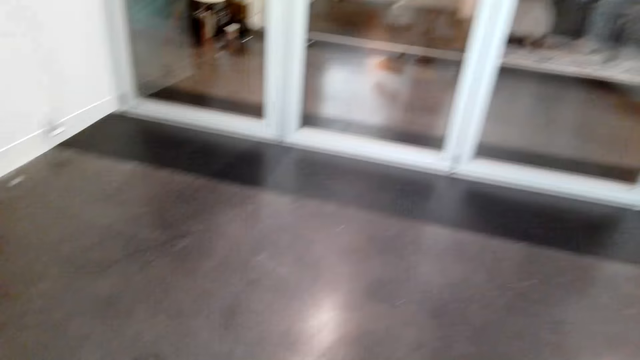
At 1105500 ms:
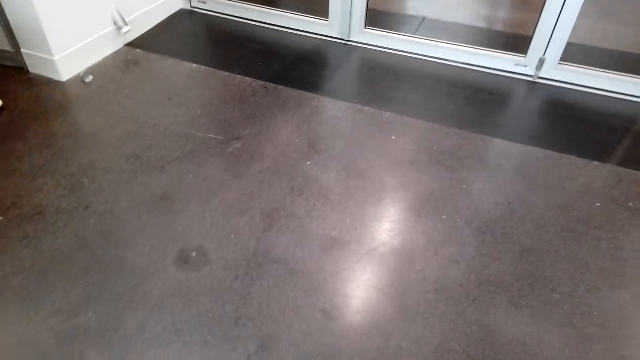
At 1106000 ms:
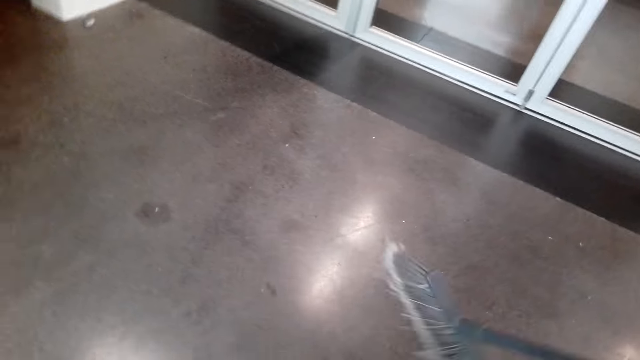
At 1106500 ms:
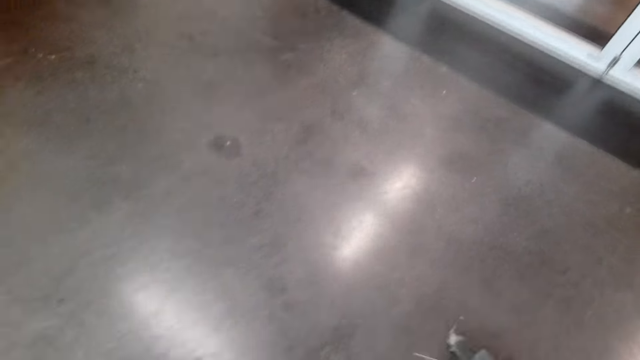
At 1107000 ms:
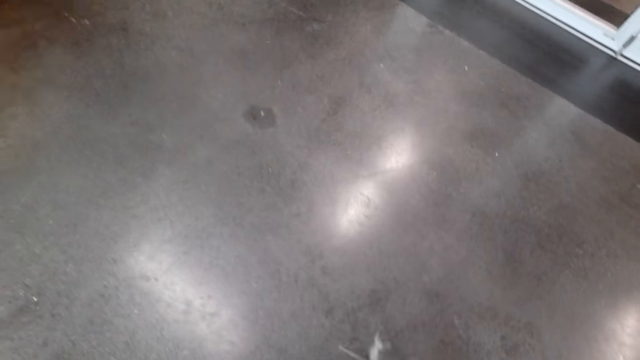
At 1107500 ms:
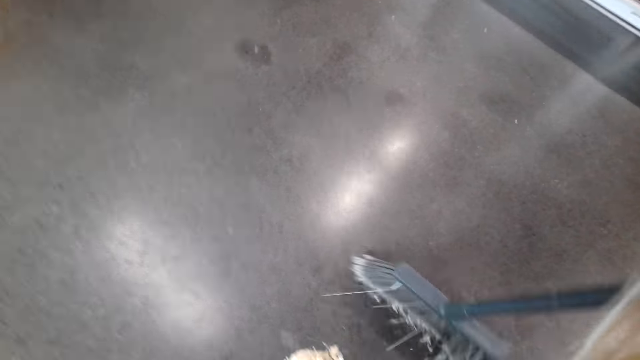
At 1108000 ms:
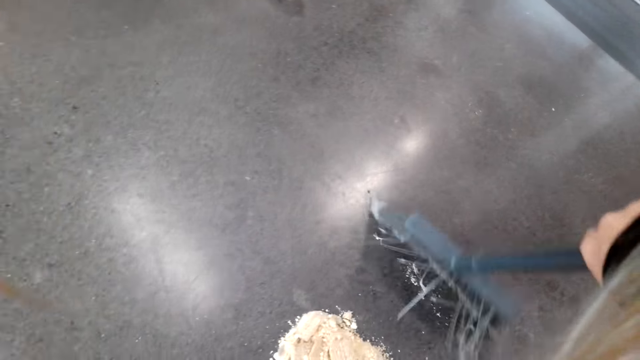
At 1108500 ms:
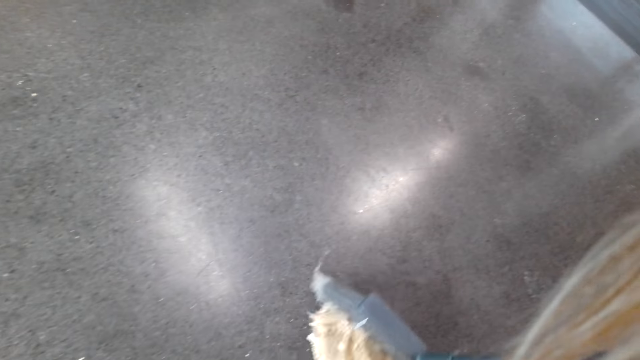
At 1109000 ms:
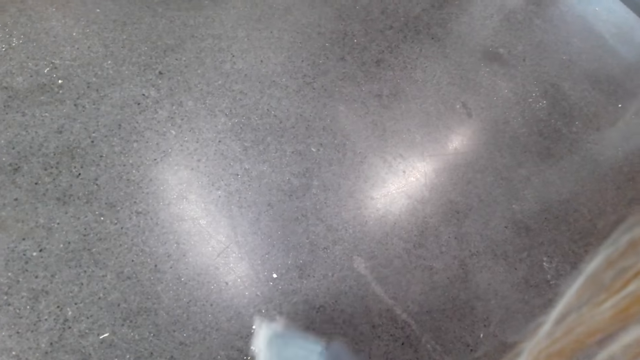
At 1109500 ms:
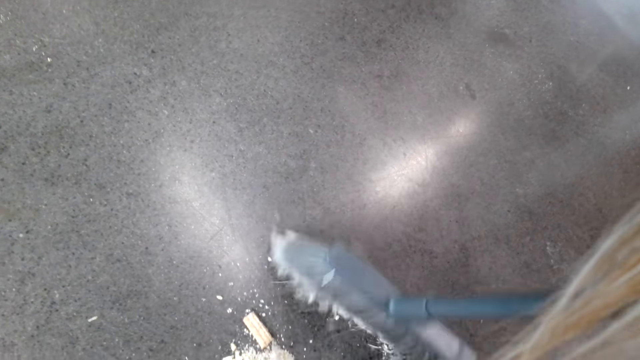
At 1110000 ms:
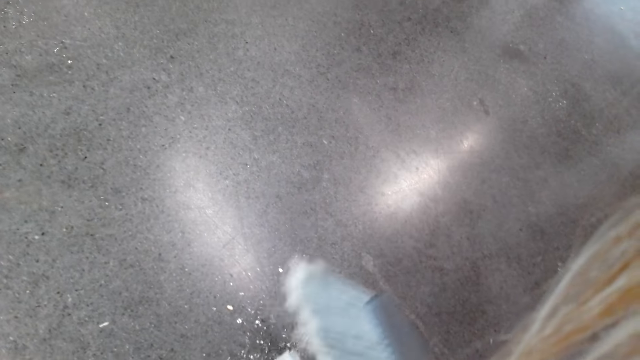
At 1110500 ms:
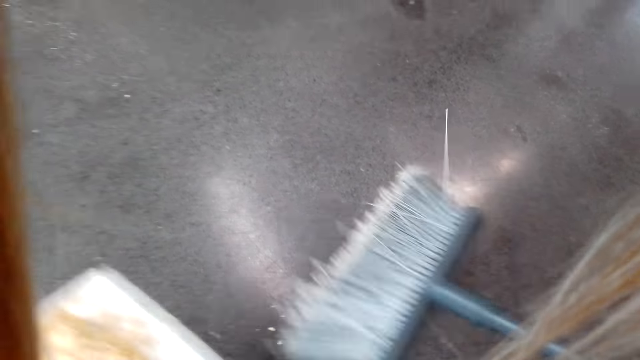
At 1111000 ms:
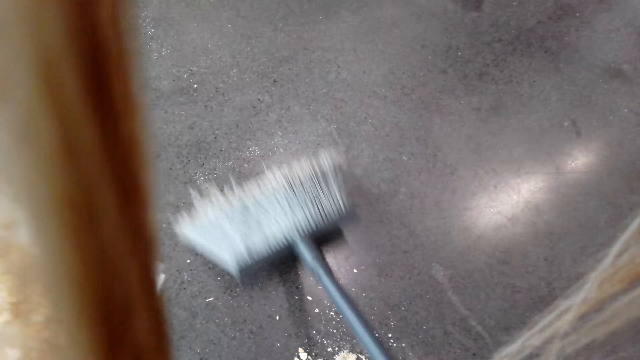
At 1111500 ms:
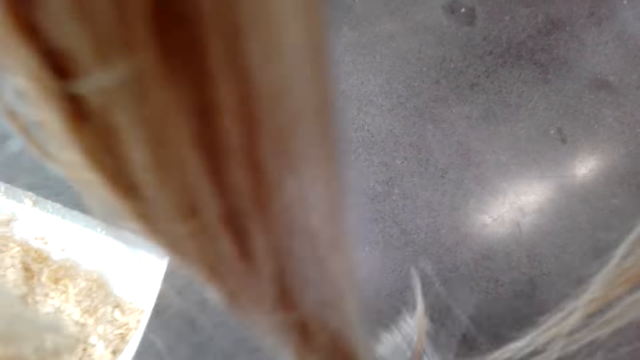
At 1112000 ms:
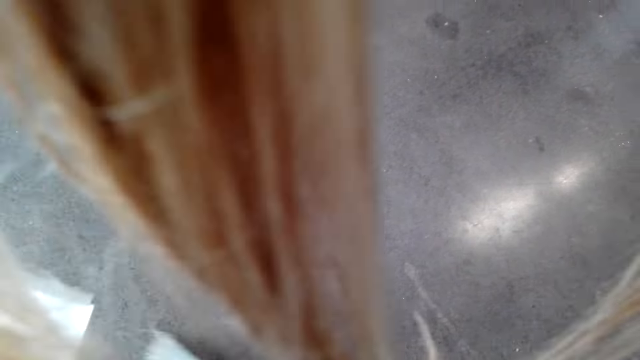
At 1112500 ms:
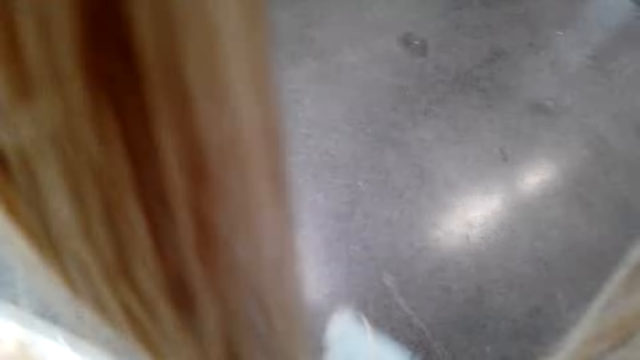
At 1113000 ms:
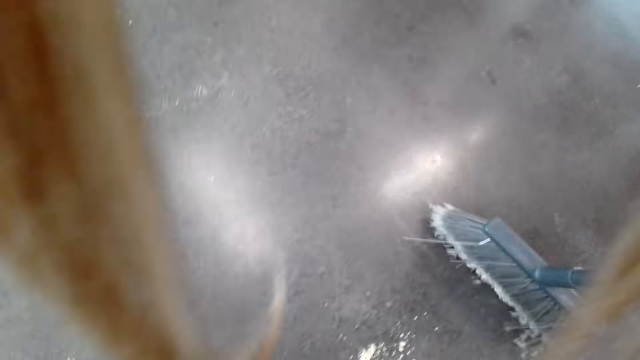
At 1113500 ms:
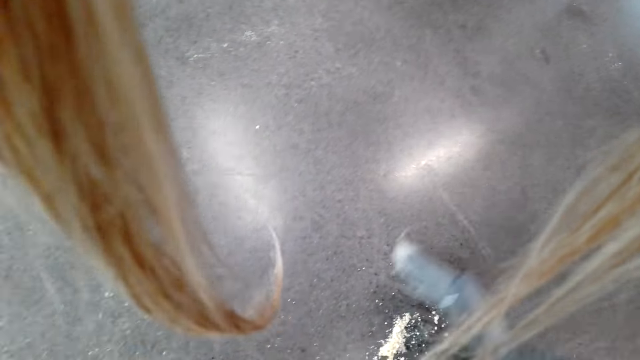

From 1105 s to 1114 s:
The camera wearer sweeps the floor with a broom. They collect dirt from the floor. They lift the dust pan. They sweep the floor with the broom.

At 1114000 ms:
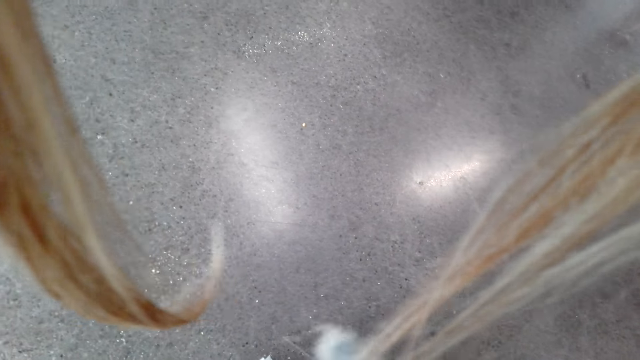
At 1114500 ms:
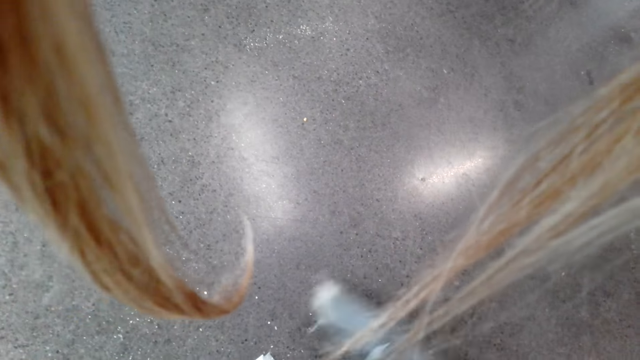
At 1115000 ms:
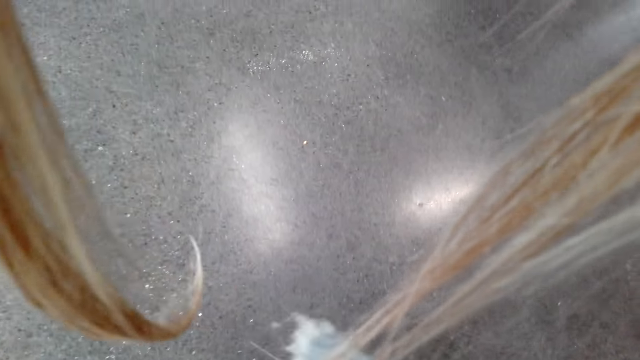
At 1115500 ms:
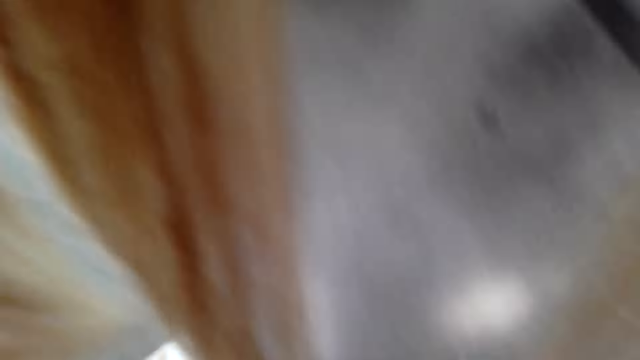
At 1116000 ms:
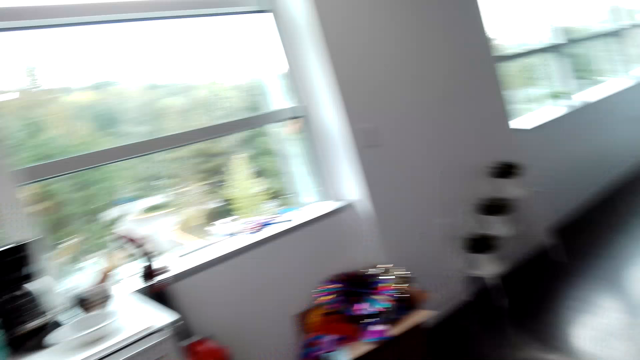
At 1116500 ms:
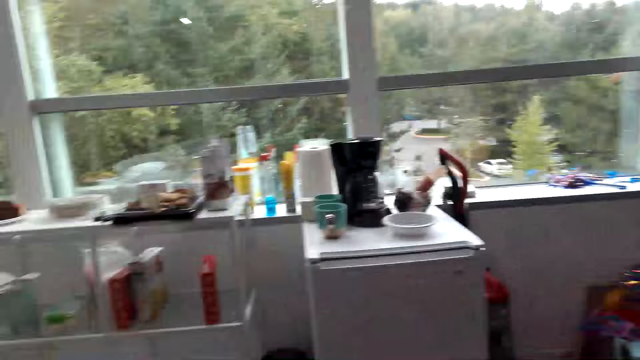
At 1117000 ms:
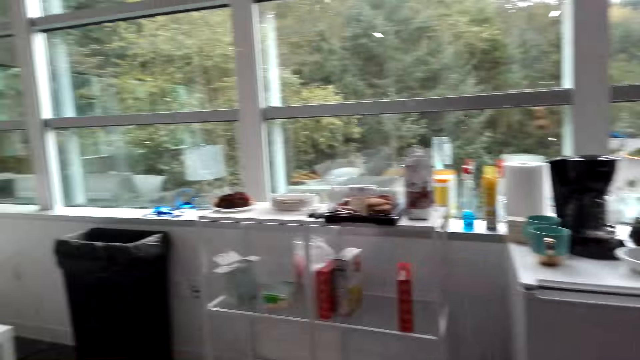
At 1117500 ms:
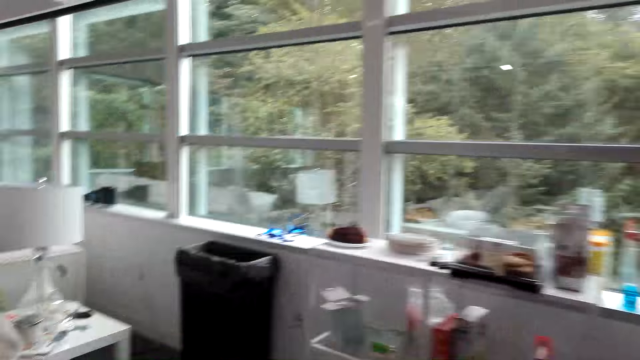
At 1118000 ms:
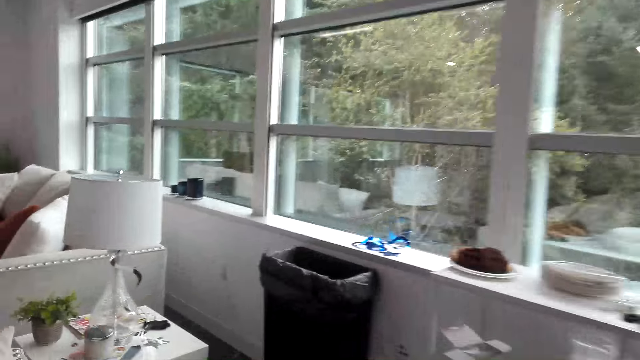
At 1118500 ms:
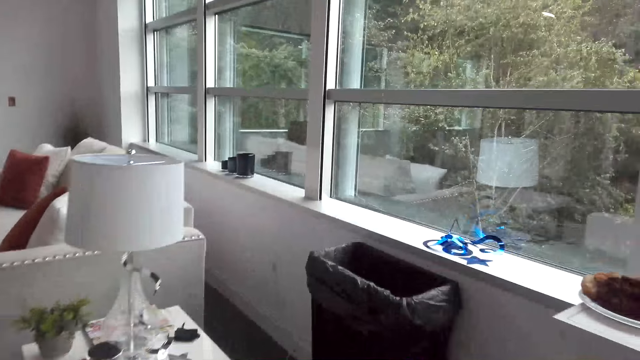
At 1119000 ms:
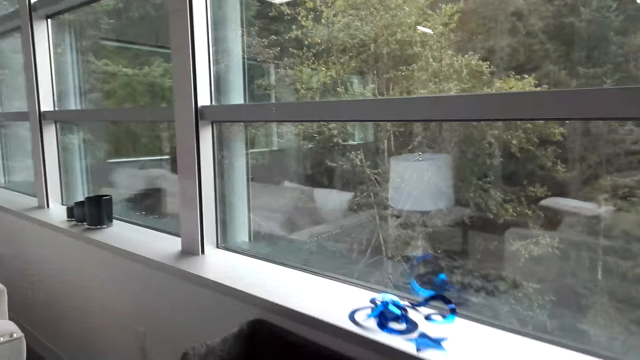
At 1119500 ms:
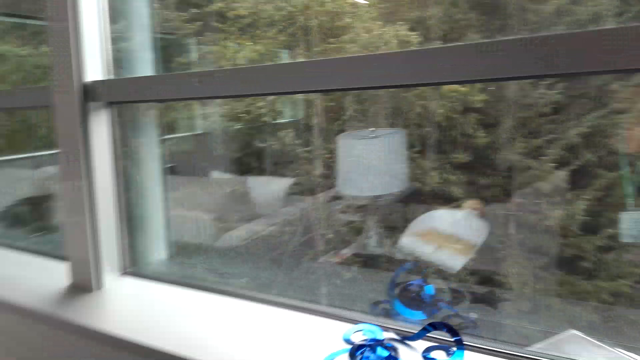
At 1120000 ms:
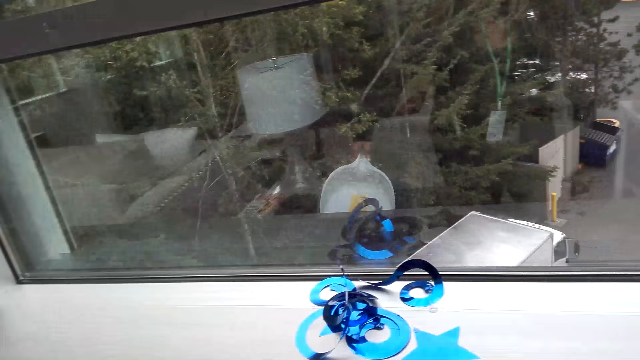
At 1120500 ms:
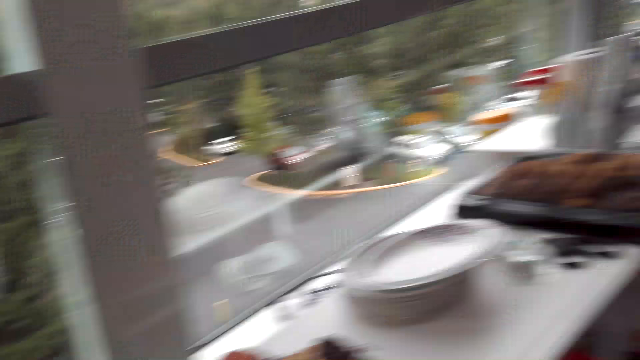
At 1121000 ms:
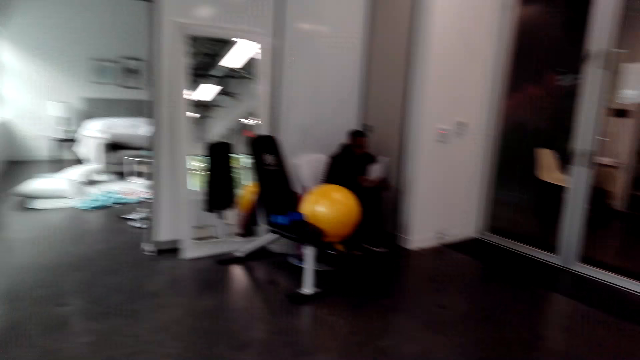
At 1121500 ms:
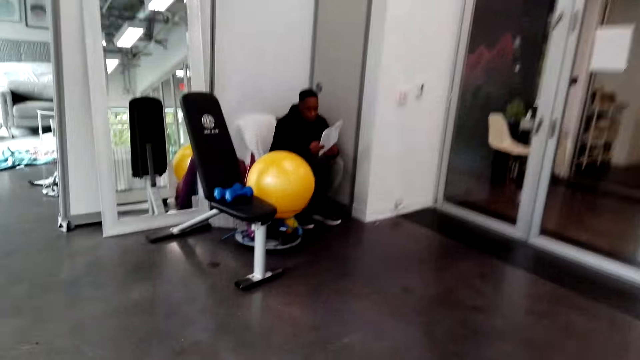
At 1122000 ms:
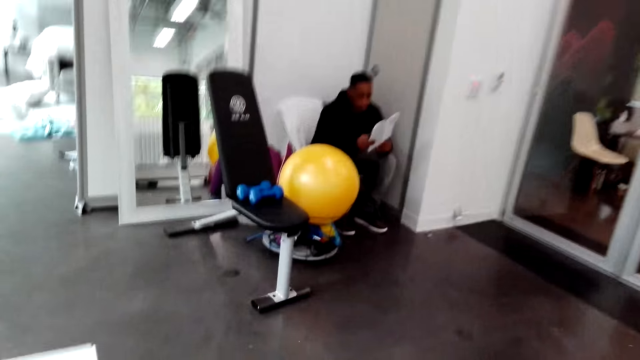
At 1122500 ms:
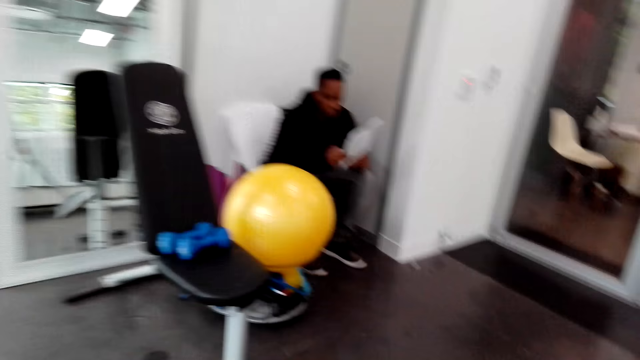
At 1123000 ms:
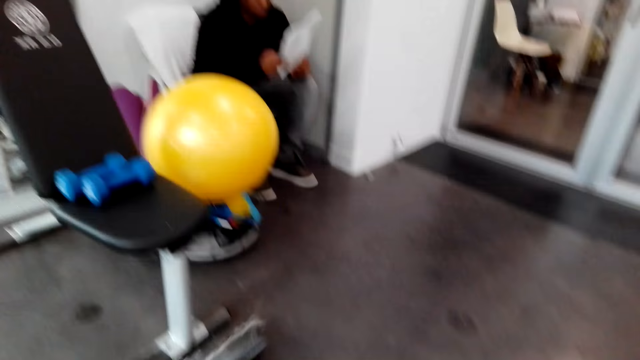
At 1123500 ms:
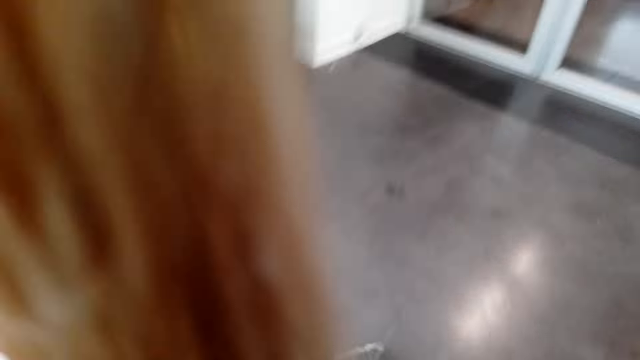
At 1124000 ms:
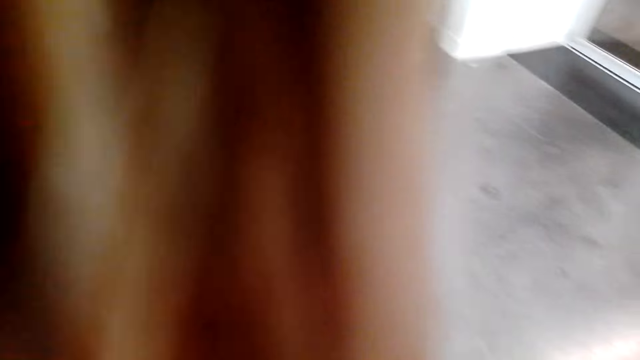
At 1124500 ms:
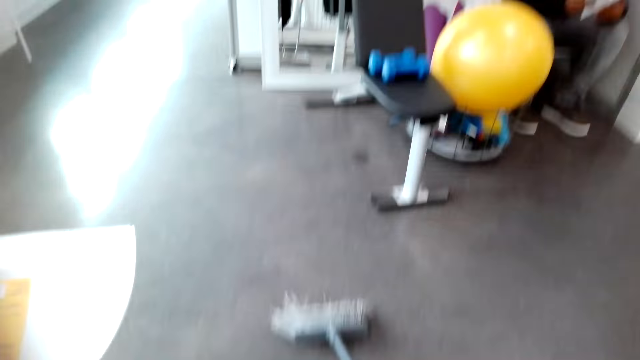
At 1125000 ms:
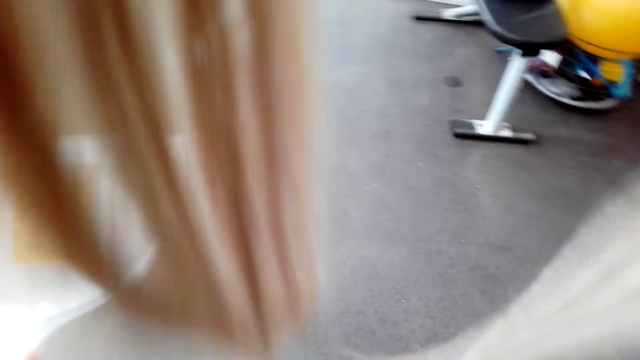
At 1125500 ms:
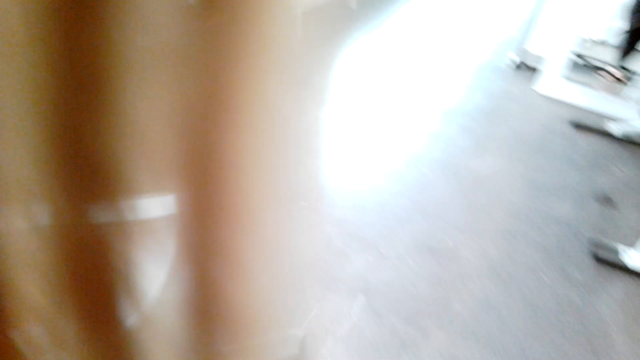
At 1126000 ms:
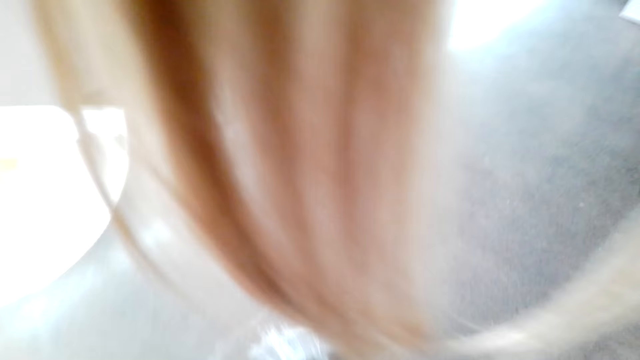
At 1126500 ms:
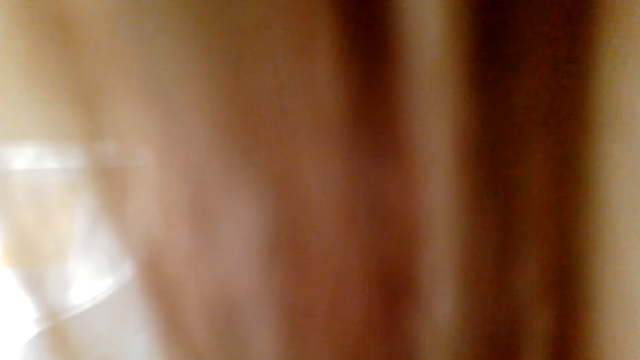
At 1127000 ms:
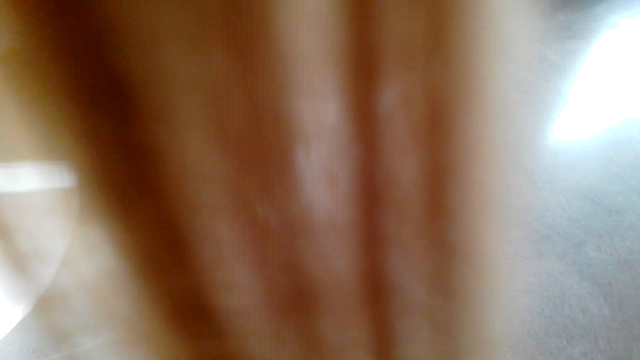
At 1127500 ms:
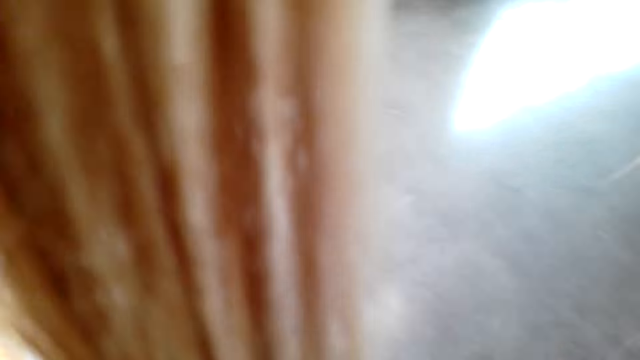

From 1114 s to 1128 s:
The camera wearer walks around. They pour dirt into the bin. They knock the dust pan on the bin. They walk around, lift the dust pan, and walk around. They walk towards a man. They sweep the floor with the broom. They put dirt together.
